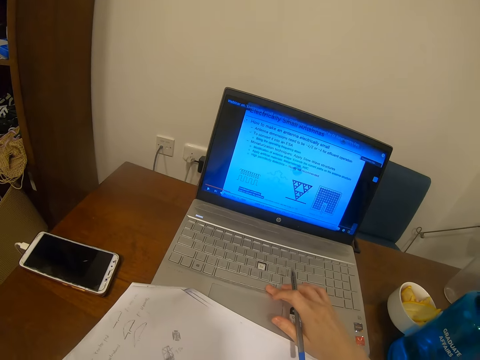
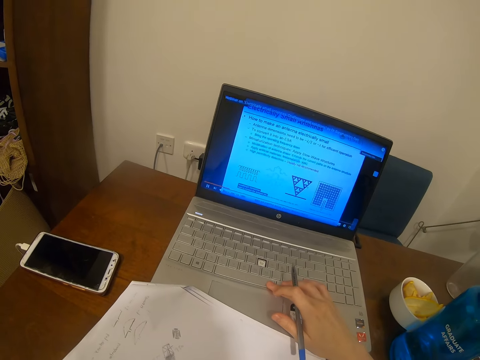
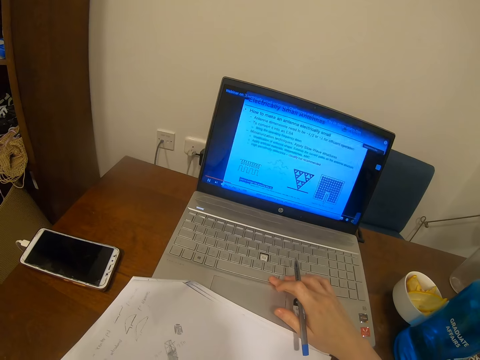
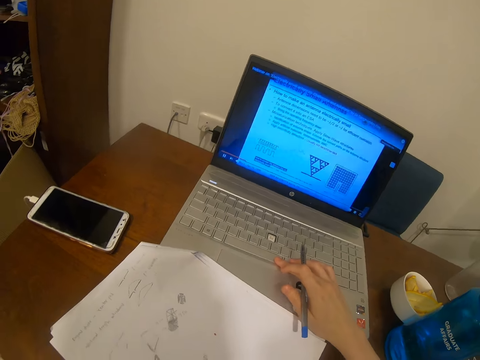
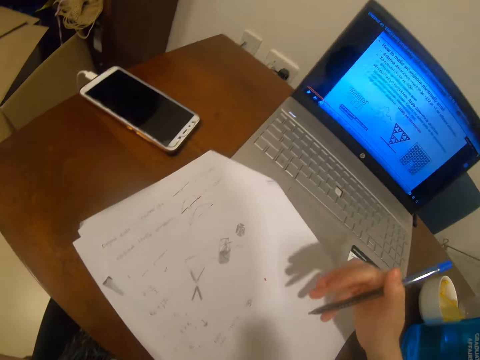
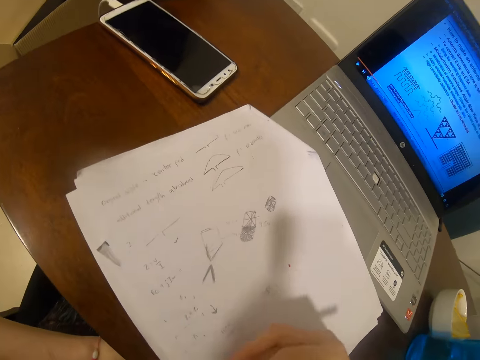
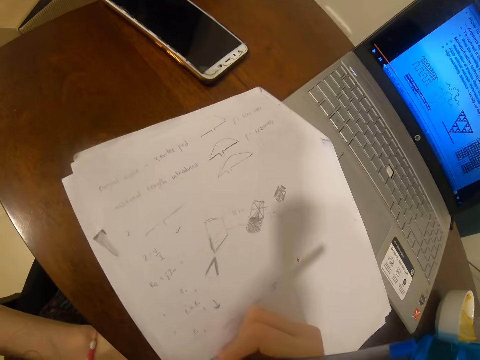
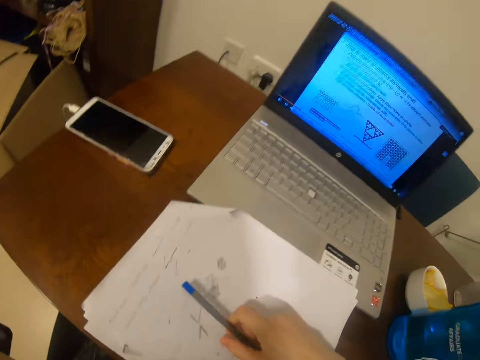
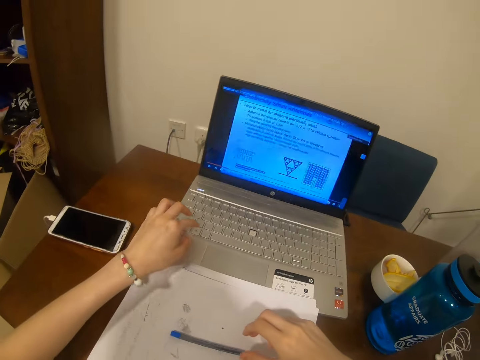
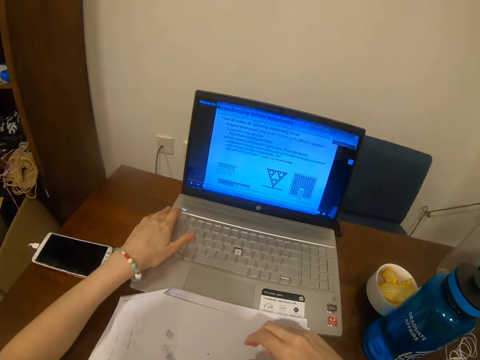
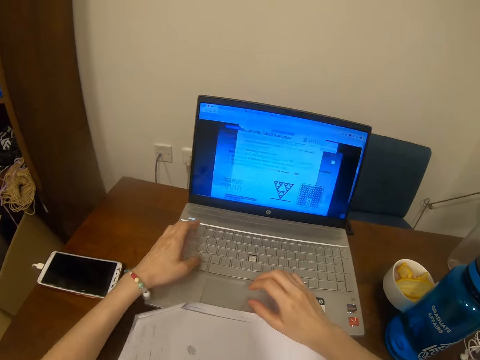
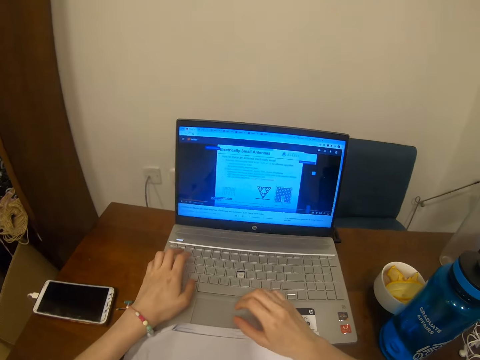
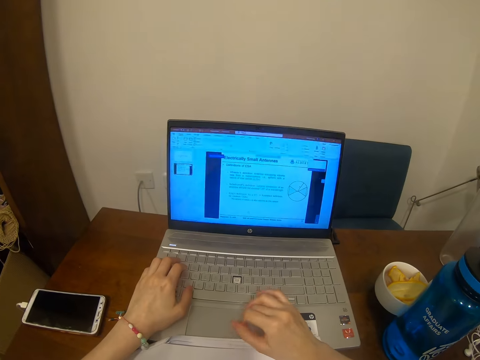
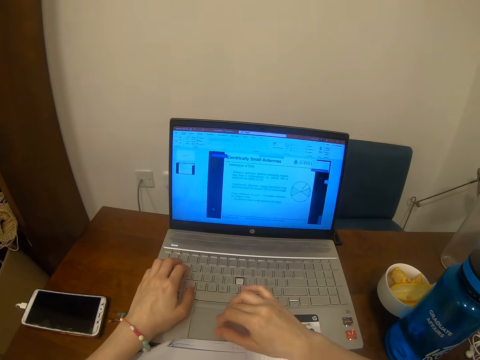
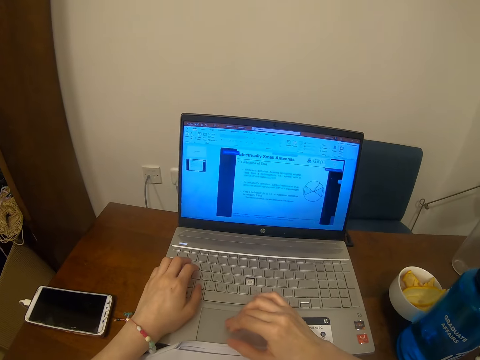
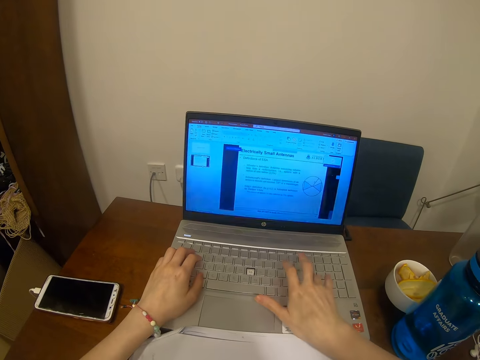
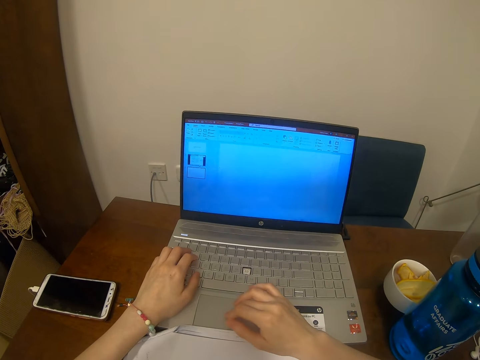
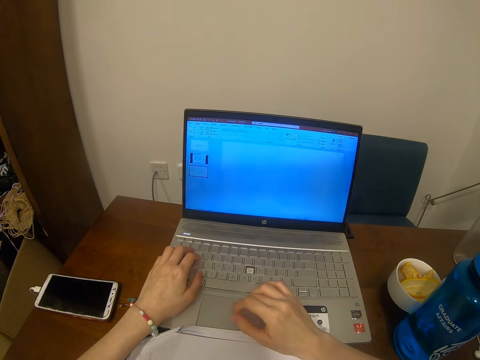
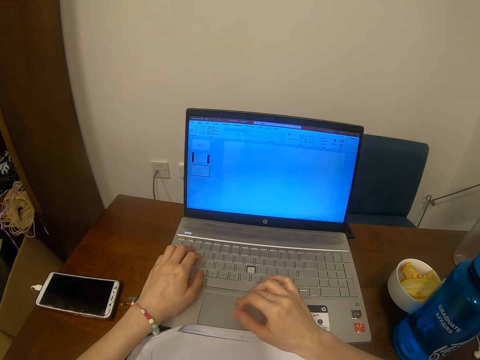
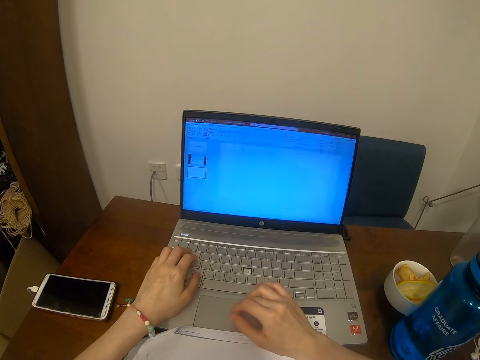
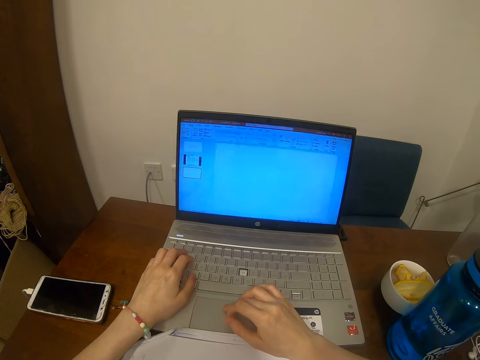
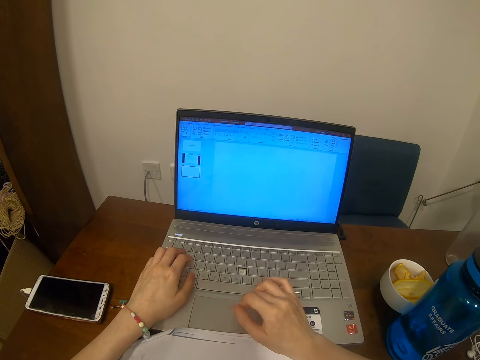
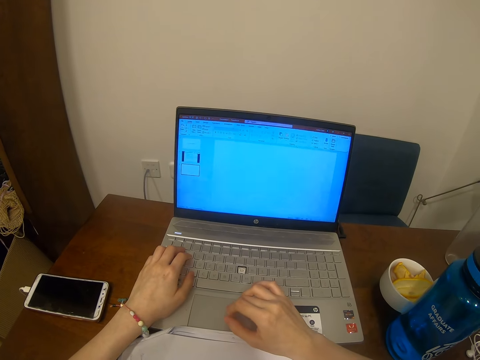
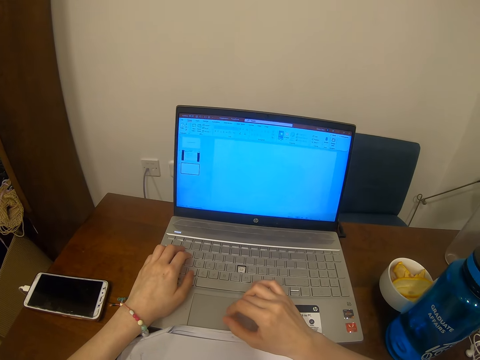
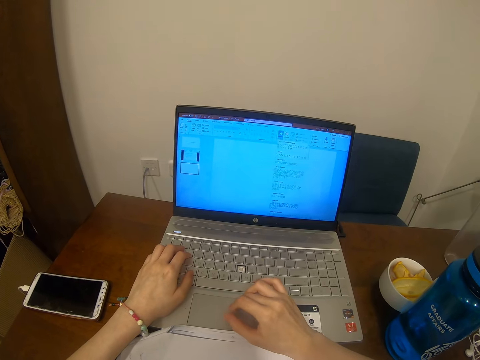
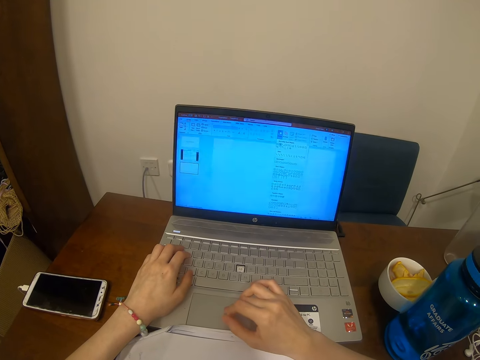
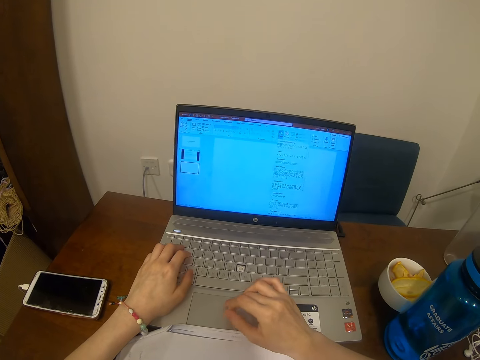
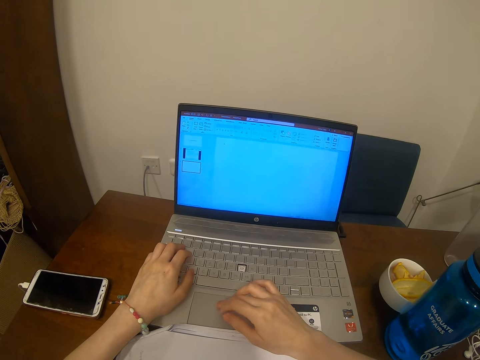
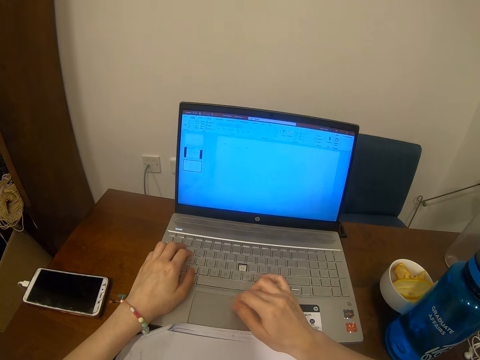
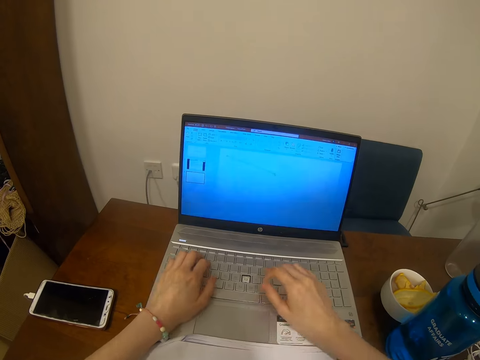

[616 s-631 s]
The camera wearer types on a laptop's keyboard. They place the pen on a paper. They type on the laptop's keyboard repeatedly. They use the laptop. They move their finger over the laptop's trackpad. They press a laptop's keyboard key. They move their finger over the laptop's trackpad.

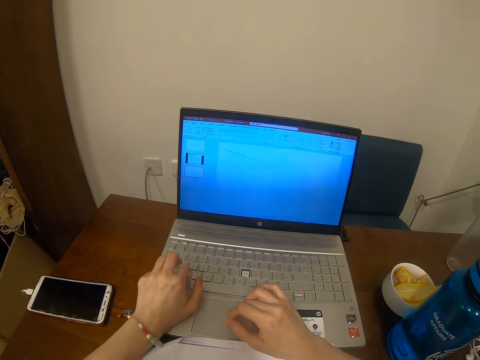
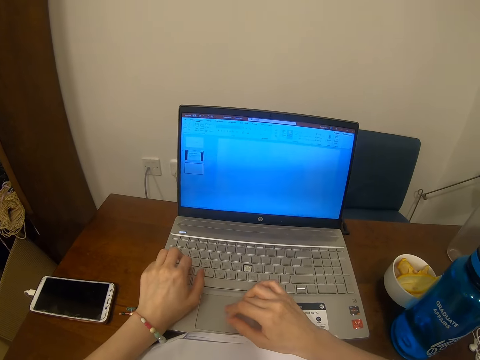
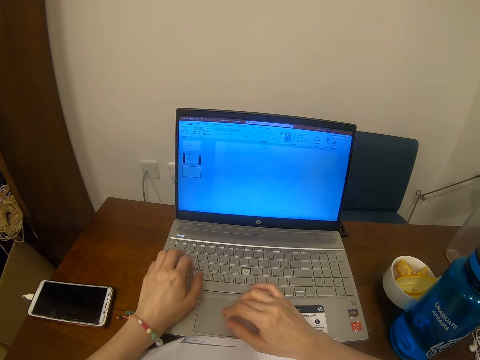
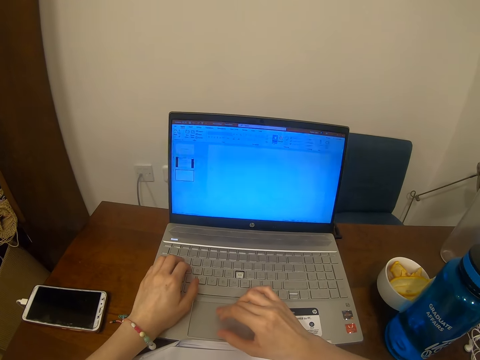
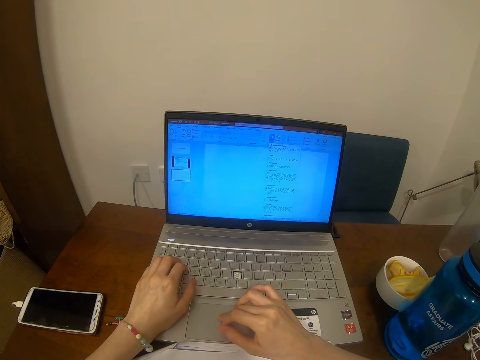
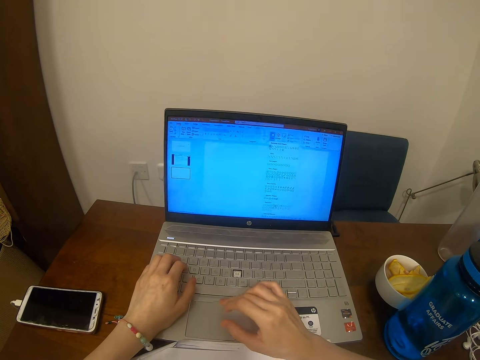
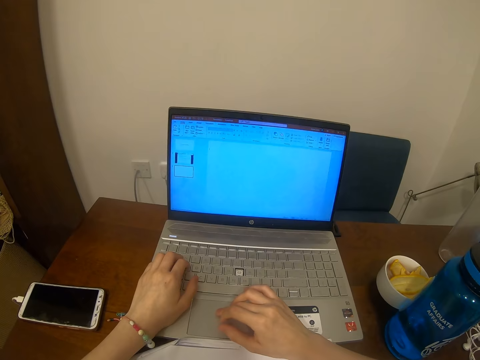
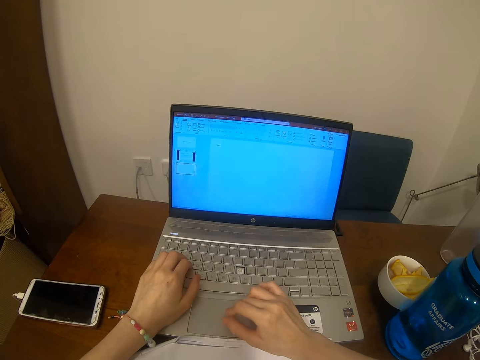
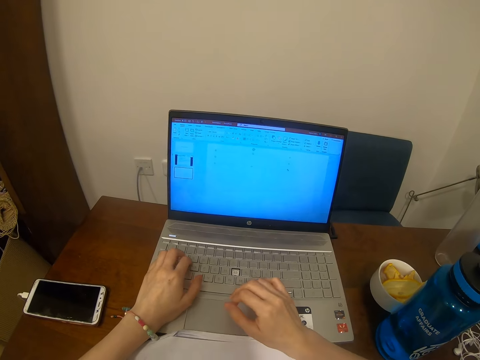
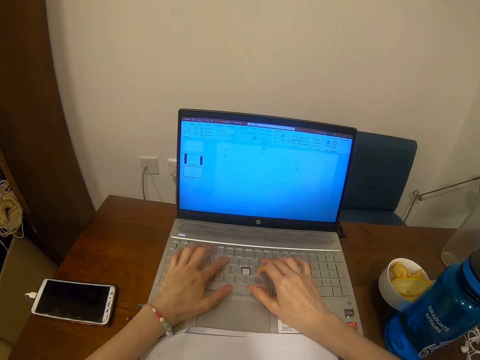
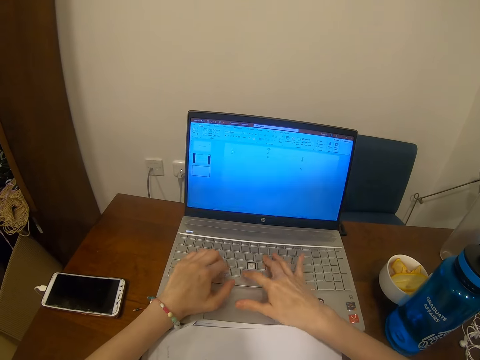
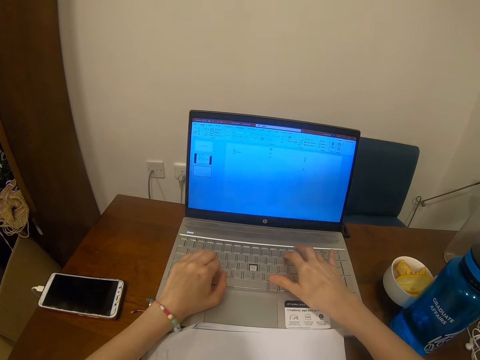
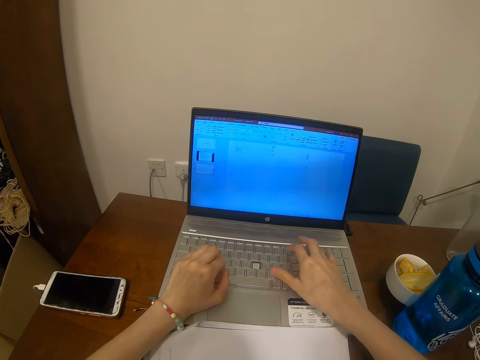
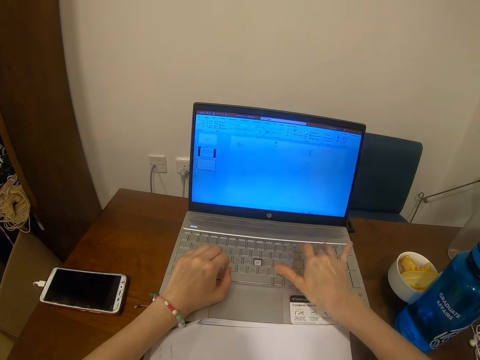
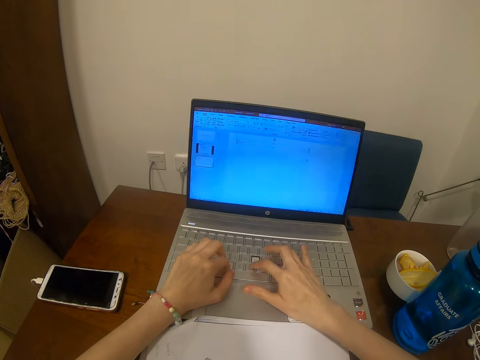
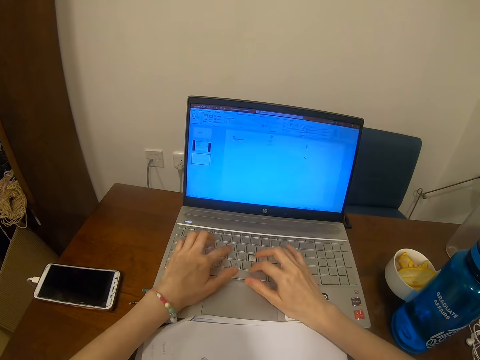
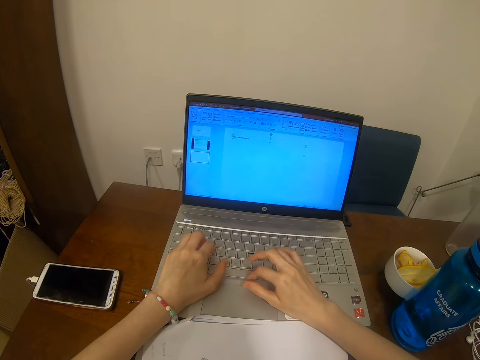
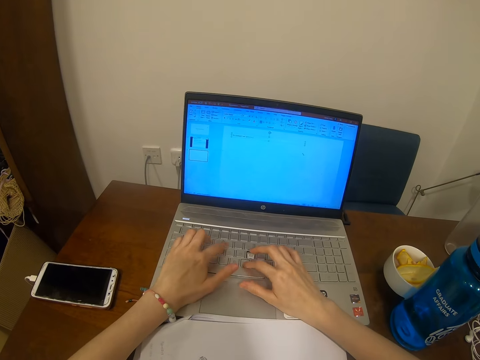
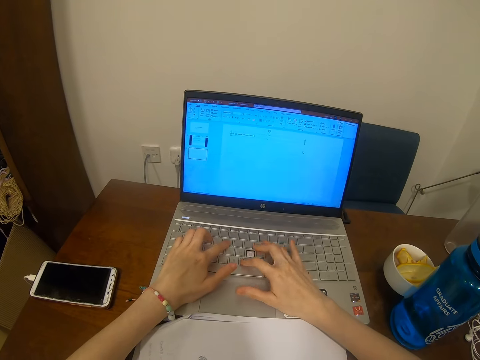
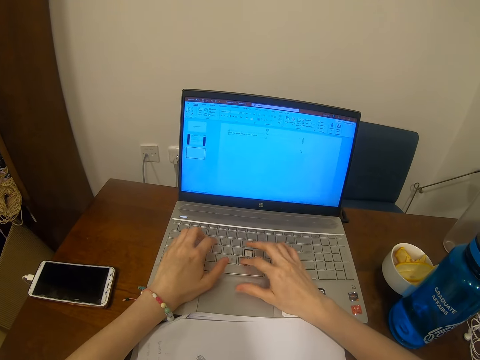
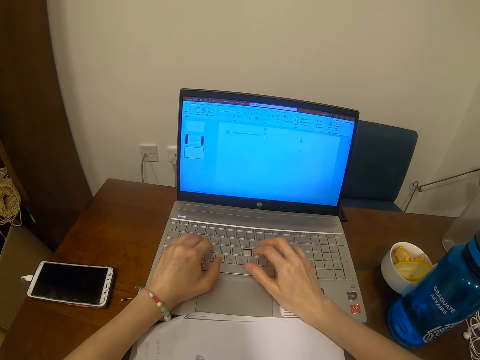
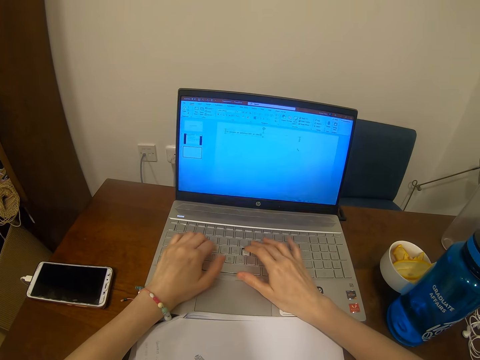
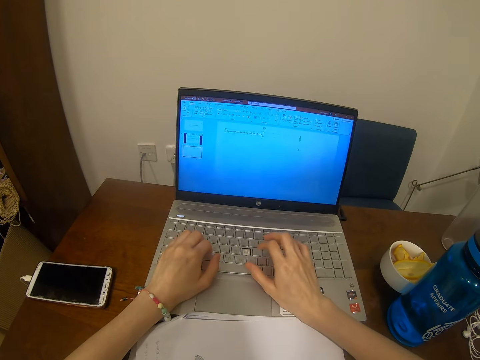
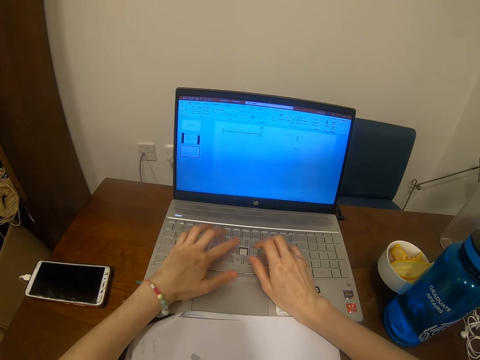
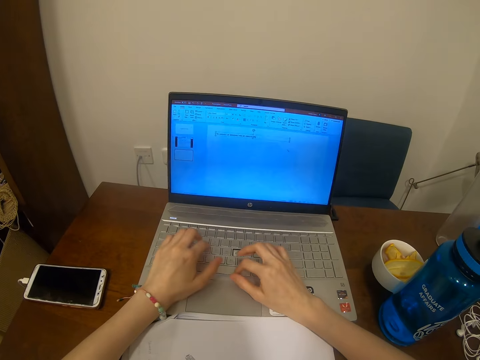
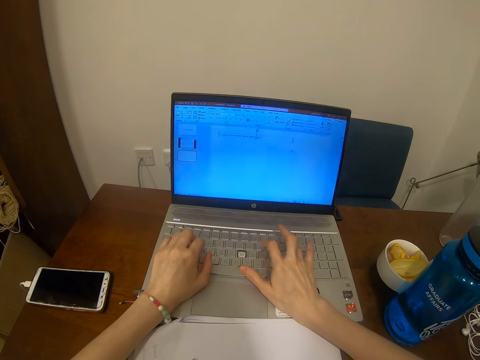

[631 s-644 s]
The camera wearer types on a laptop's keyboard.
